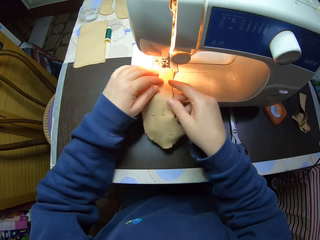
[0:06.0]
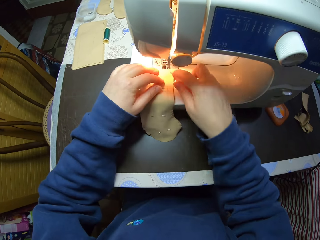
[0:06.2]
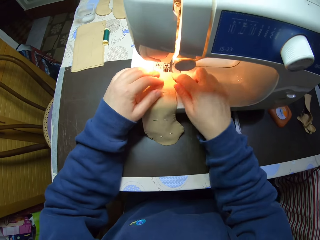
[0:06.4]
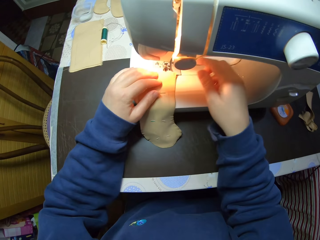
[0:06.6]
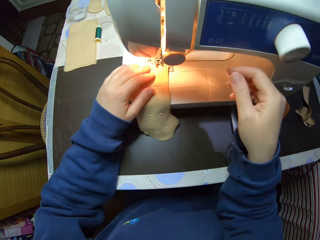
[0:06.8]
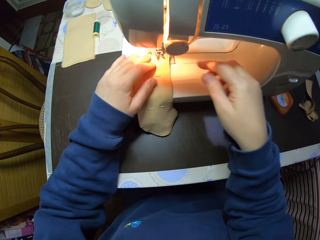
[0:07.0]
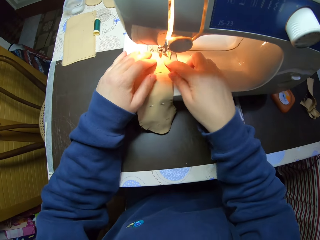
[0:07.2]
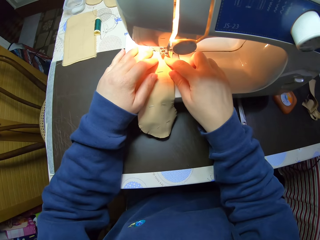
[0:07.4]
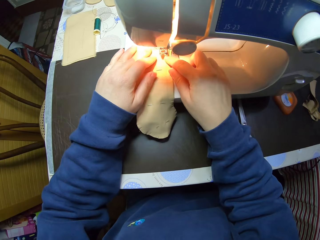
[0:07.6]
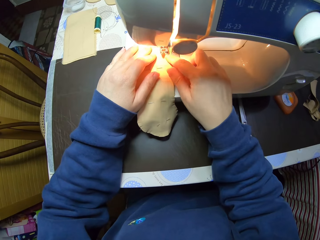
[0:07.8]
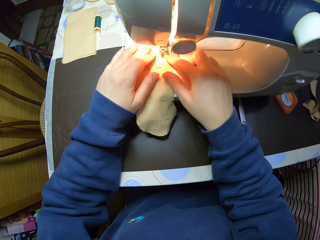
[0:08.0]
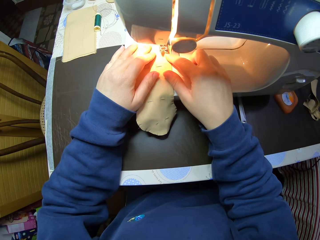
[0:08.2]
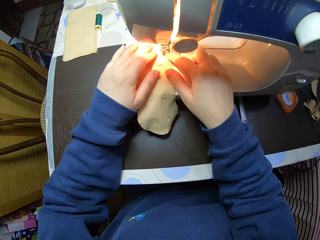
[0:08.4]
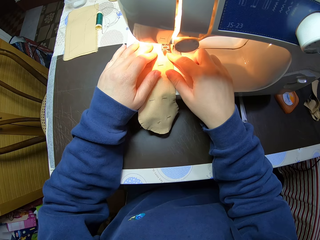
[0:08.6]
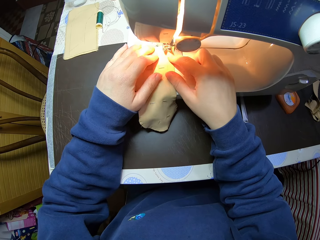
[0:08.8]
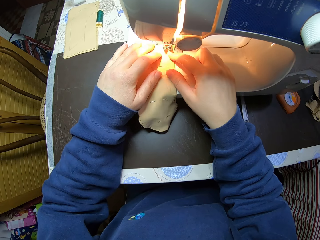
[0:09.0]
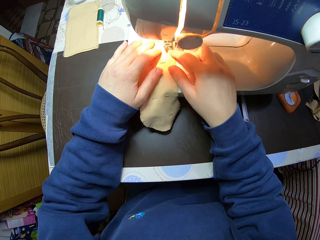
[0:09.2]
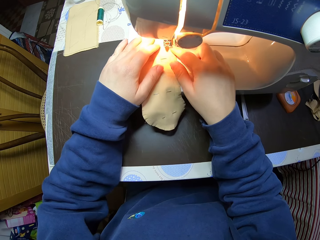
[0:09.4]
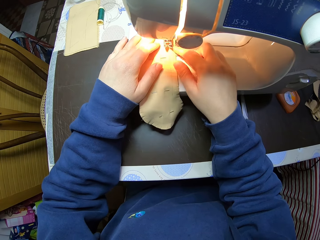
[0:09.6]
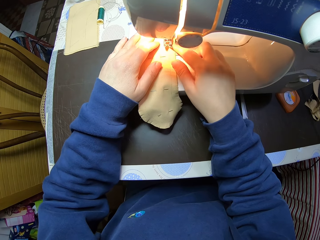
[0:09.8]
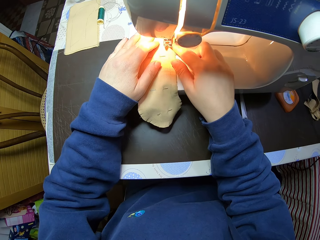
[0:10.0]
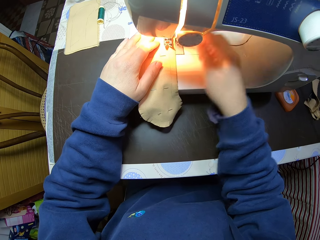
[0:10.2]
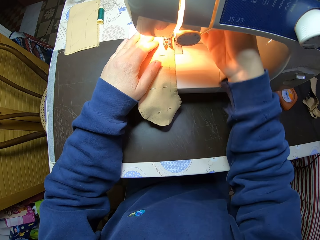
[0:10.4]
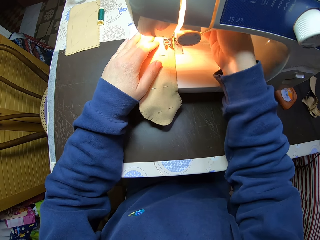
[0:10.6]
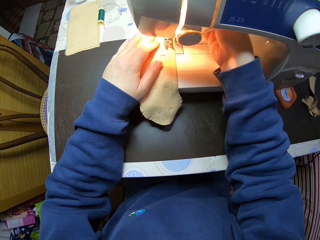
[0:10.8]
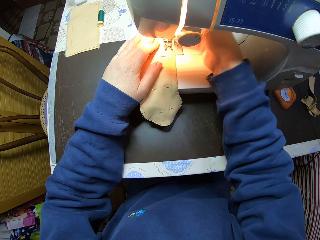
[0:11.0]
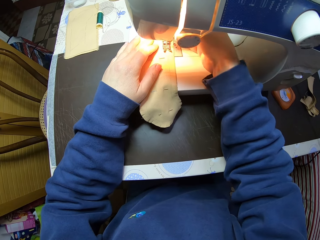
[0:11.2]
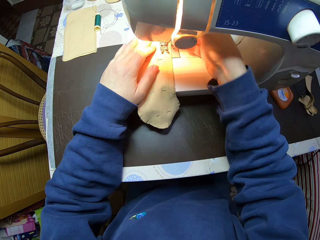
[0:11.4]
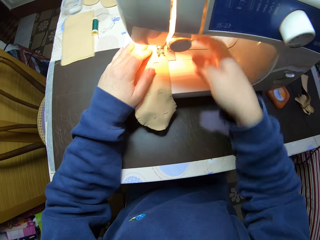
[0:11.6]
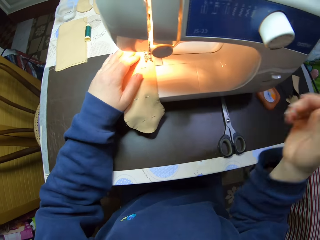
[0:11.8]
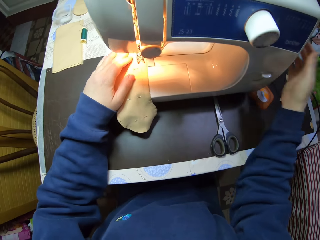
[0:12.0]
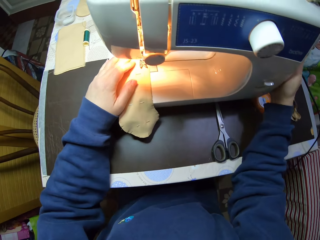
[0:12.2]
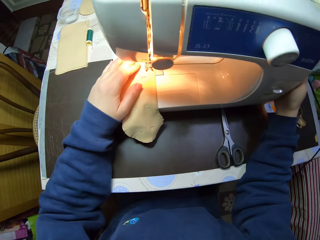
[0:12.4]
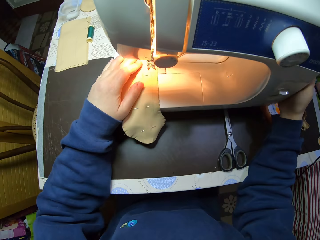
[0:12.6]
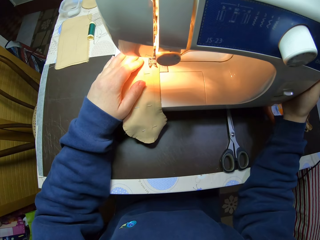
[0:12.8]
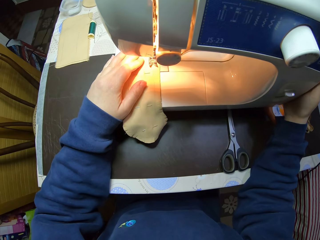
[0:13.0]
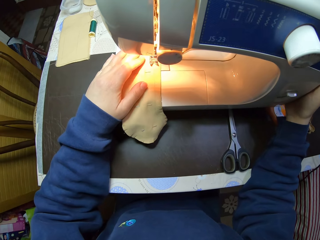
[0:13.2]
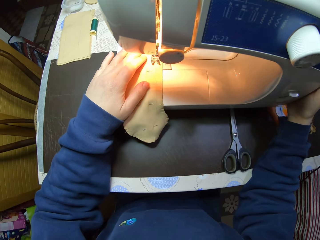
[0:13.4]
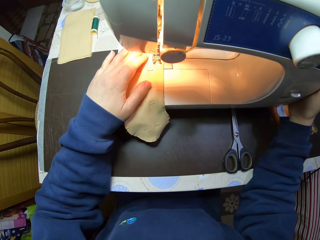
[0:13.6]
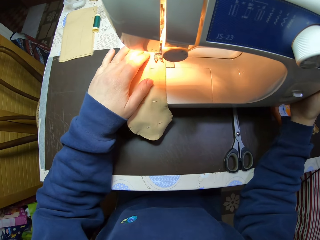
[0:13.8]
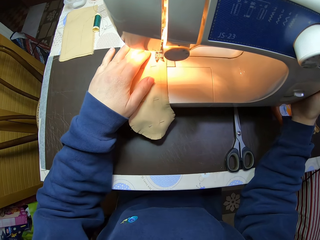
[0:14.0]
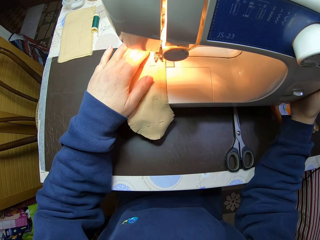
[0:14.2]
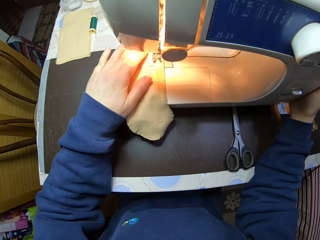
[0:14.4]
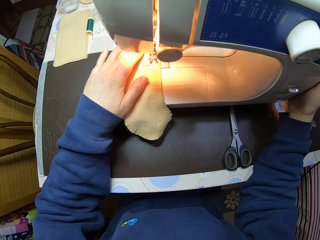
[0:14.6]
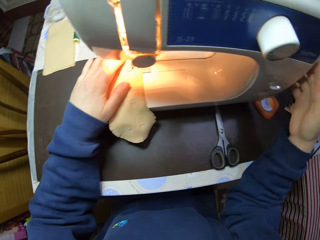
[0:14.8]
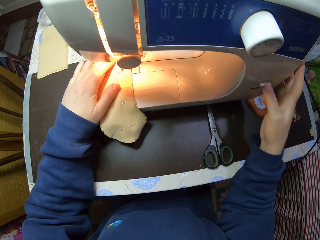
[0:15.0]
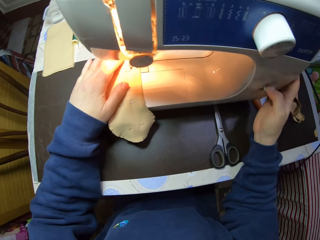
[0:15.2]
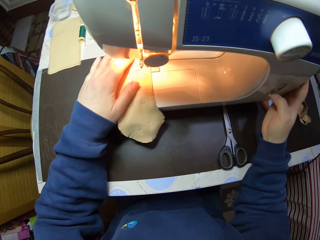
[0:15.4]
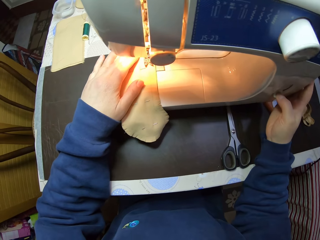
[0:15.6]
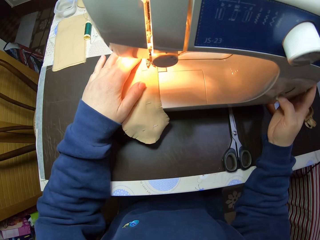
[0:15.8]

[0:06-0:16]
The camera wearer raises her right hand from the fabric. She adjusts the fabric in the sewing machine with both hands. She releases the sewing machine needle onto the fabric with her right hand. She touches something. She places her right hand on the side of the sewing machine. She touches something again. She sews the fabric. She presses the stitch lever with her right hand and continues sewing the fabric.

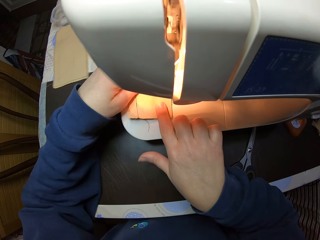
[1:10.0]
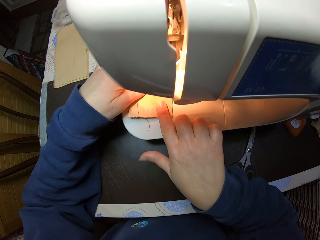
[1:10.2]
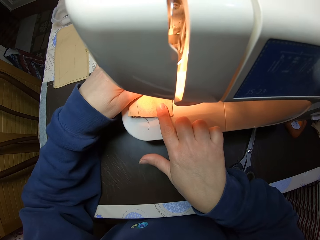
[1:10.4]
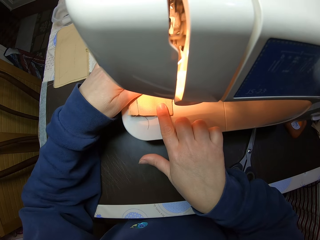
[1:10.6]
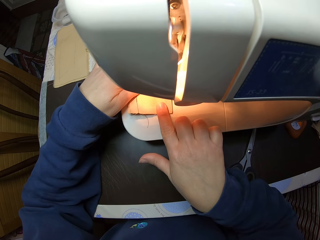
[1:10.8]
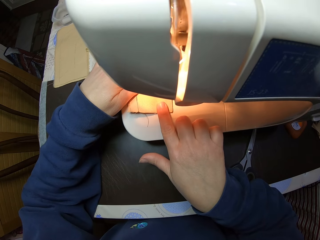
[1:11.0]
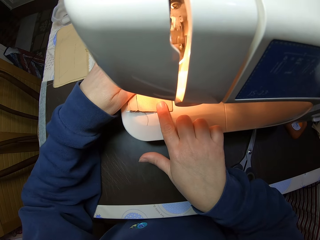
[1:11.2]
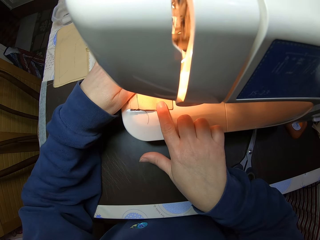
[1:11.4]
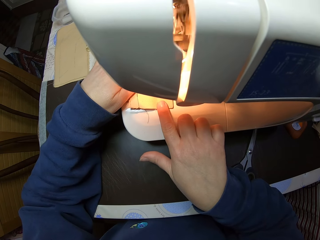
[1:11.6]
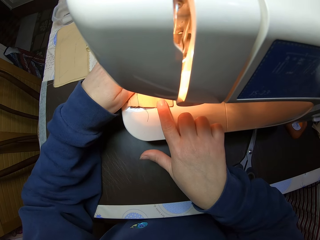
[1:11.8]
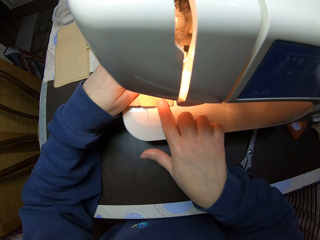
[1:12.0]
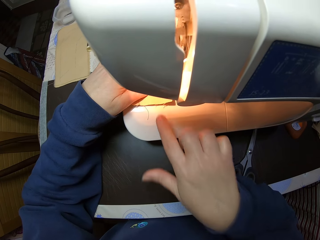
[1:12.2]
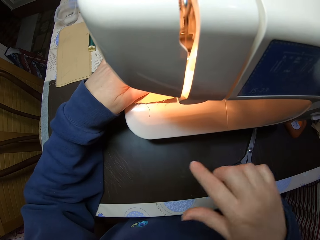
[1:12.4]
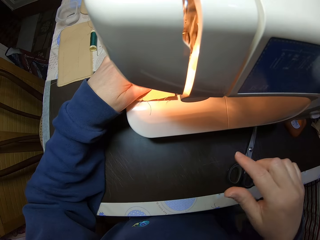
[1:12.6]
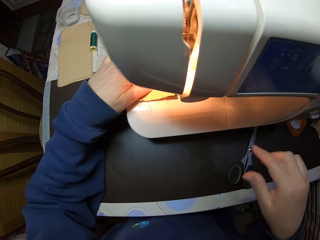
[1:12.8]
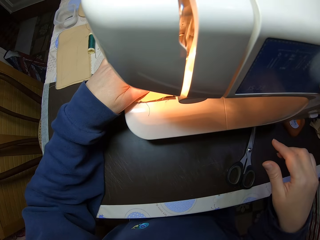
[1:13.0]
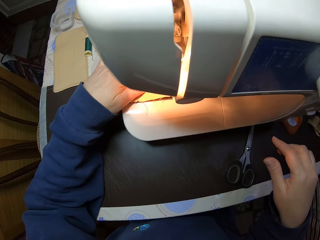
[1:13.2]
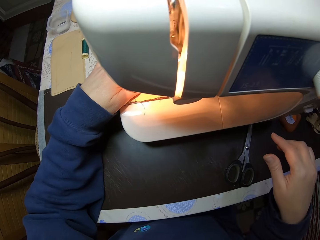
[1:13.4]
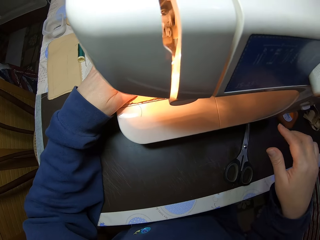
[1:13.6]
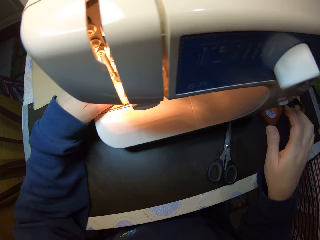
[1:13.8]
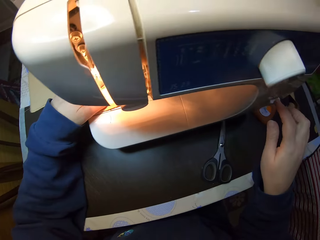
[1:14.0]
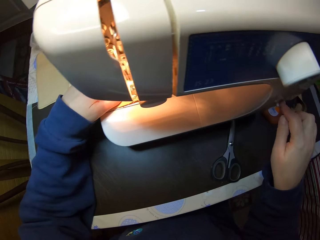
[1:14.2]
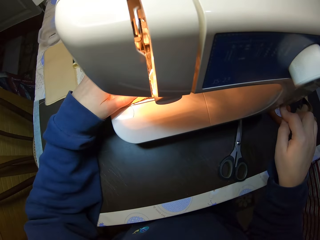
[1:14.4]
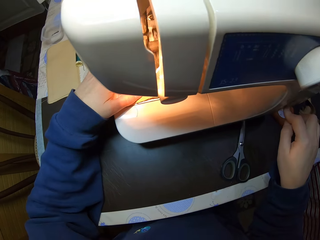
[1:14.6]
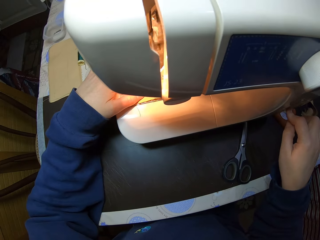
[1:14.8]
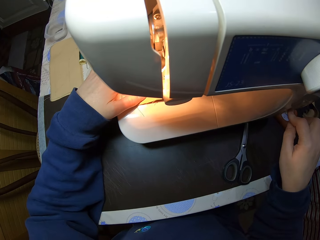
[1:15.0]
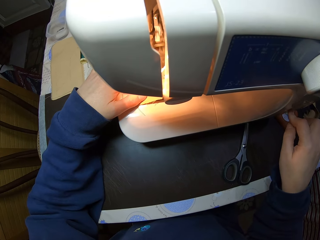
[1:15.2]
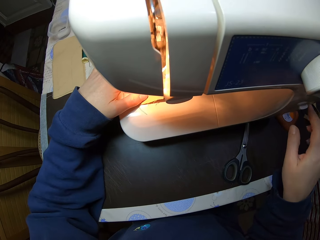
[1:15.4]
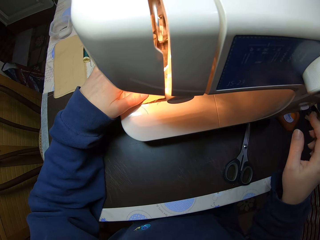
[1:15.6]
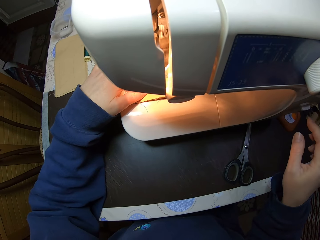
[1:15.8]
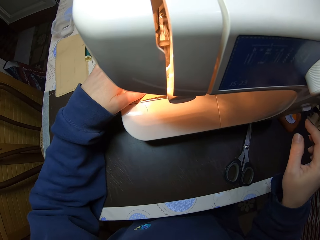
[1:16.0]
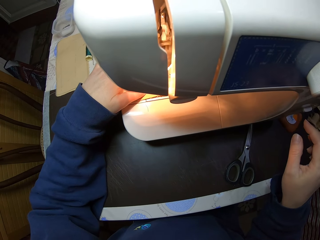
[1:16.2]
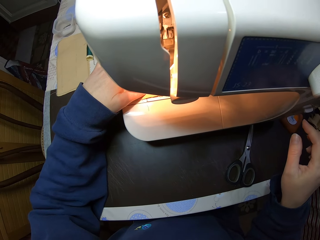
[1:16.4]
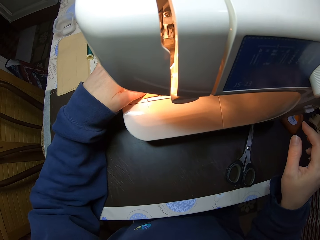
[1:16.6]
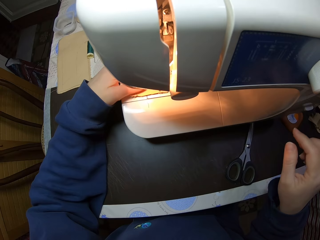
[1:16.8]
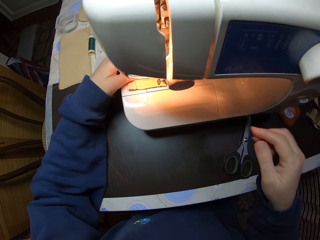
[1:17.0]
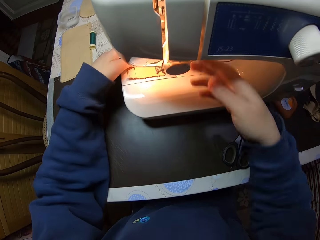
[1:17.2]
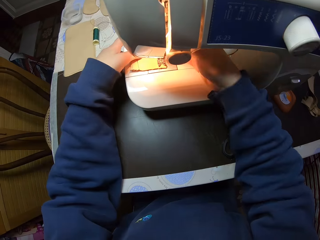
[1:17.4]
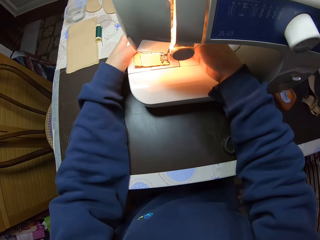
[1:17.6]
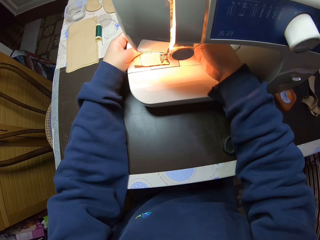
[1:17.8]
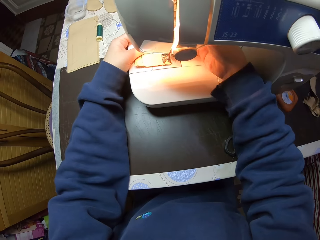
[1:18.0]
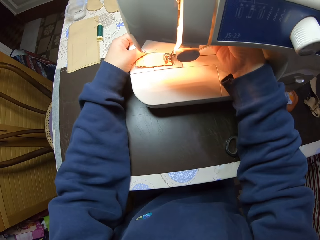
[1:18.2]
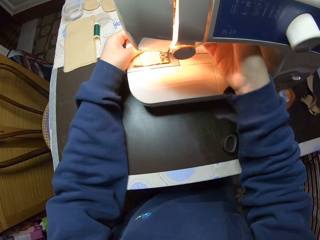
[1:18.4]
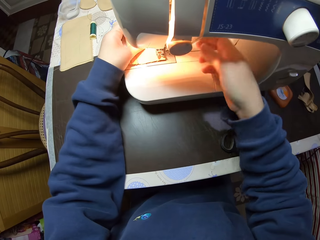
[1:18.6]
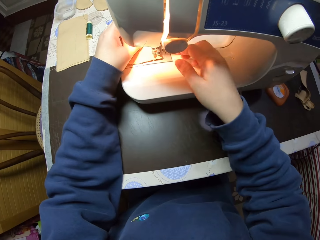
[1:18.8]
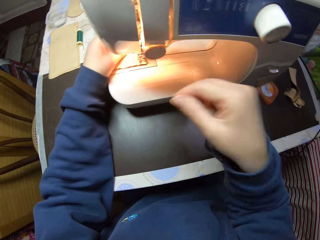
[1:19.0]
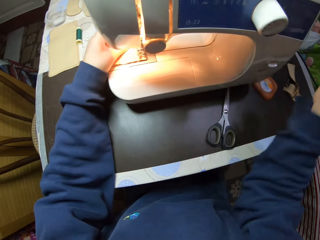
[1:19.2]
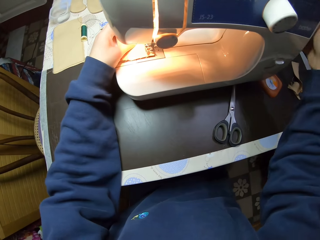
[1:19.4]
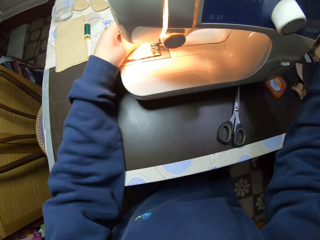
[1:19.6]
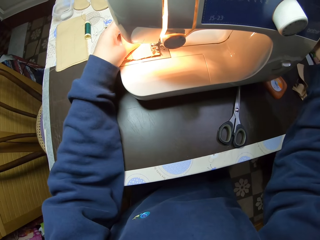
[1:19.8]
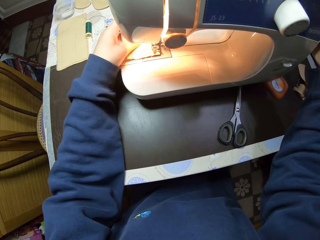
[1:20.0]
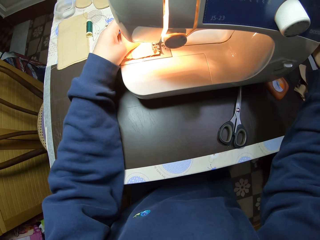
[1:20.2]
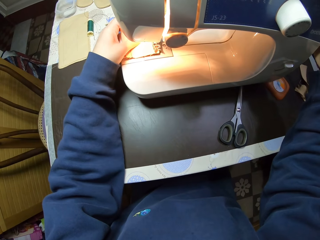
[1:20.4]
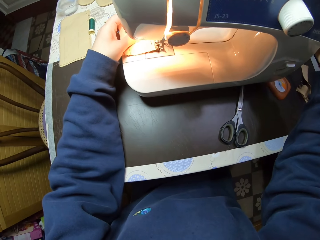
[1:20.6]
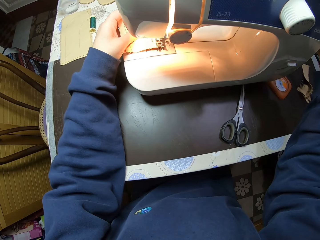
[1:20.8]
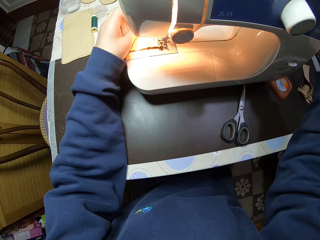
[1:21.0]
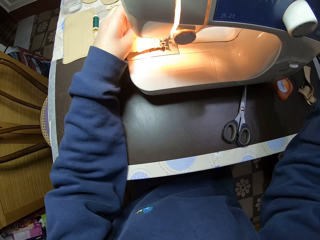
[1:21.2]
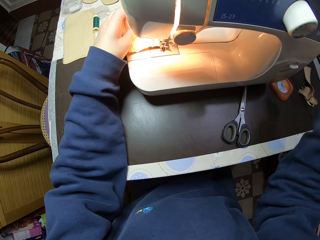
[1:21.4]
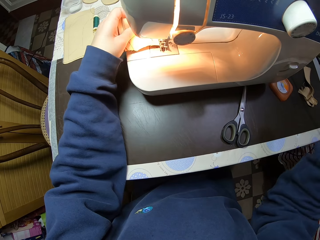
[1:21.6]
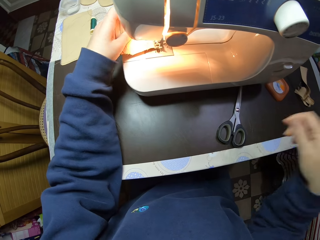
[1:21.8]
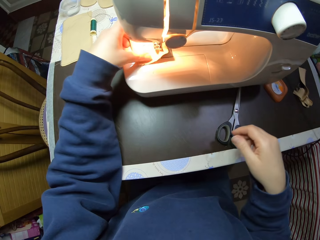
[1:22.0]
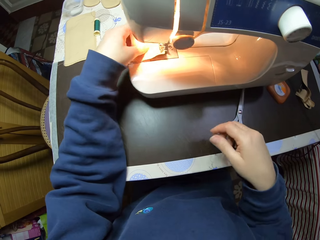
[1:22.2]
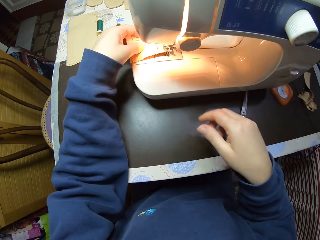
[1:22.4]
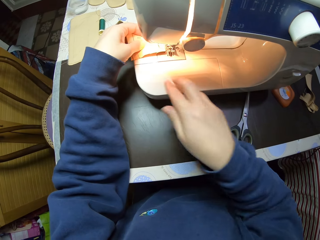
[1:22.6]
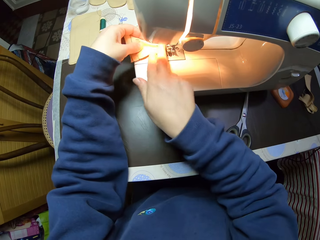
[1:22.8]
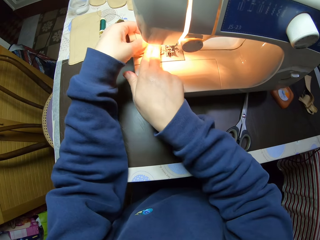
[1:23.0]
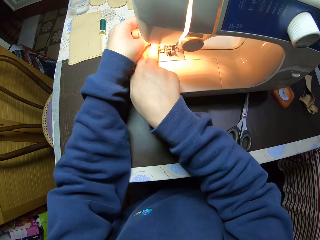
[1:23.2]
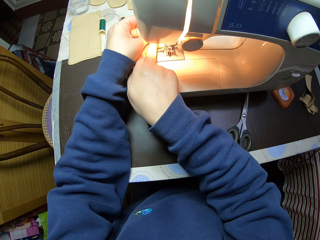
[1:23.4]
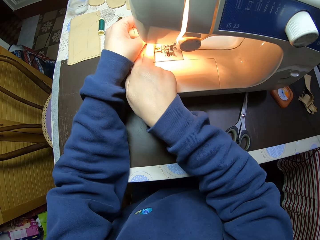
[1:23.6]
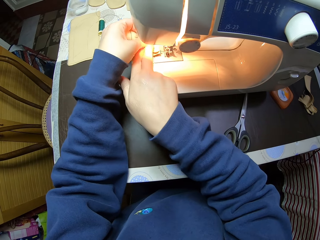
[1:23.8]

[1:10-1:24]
The camera wearer raises her right hand from the fabric. She presses the stitch lever with her right hand again. She continues sewing the fabric. She releases the stitch lever. She raises the sewing machine needle from the cloth. She touches something. She touches the right side of the sewing machine. She removes the fabric from the needle plate.
